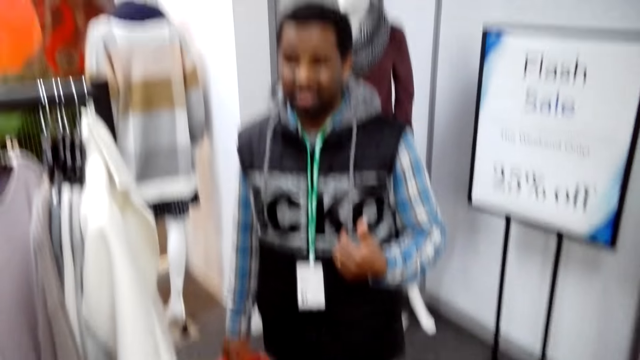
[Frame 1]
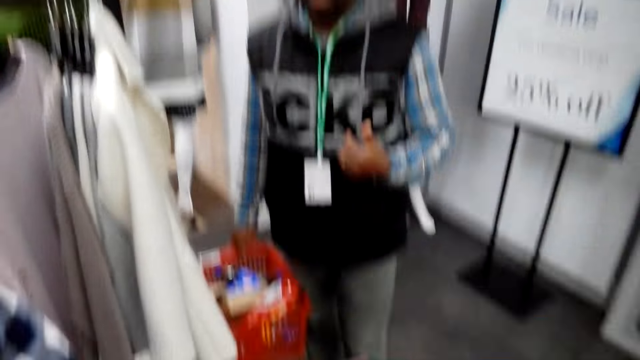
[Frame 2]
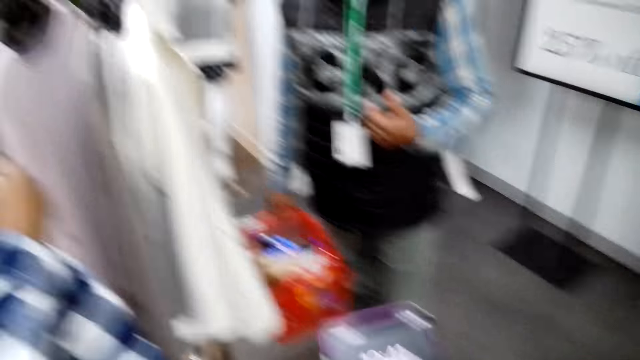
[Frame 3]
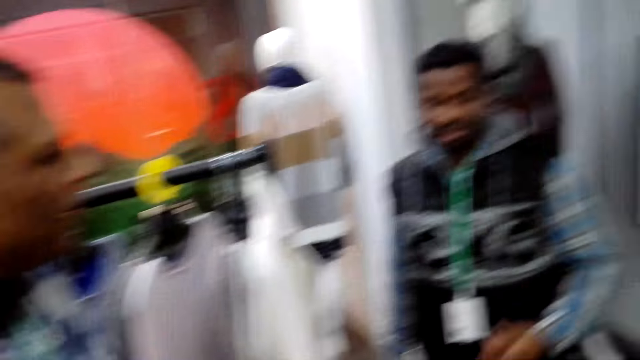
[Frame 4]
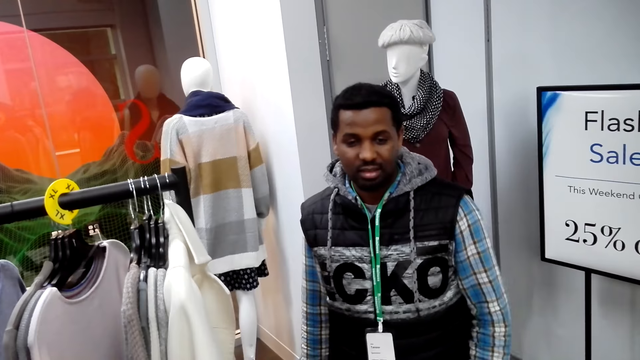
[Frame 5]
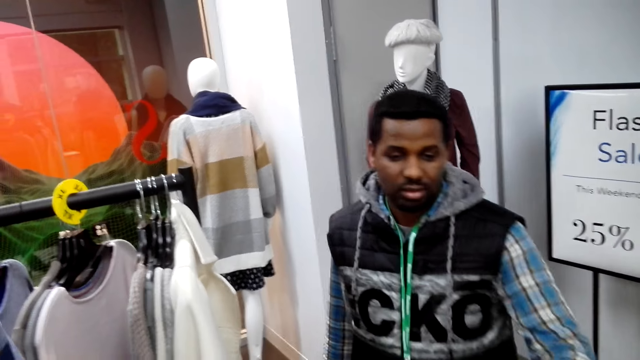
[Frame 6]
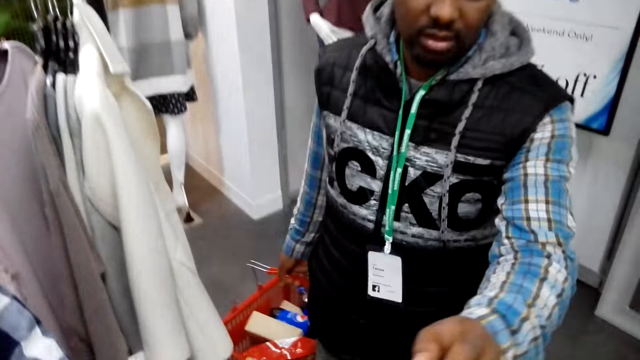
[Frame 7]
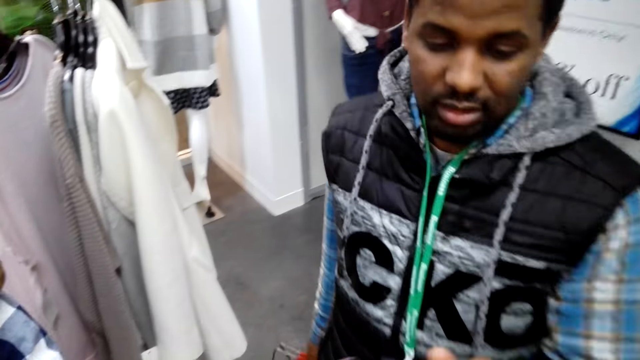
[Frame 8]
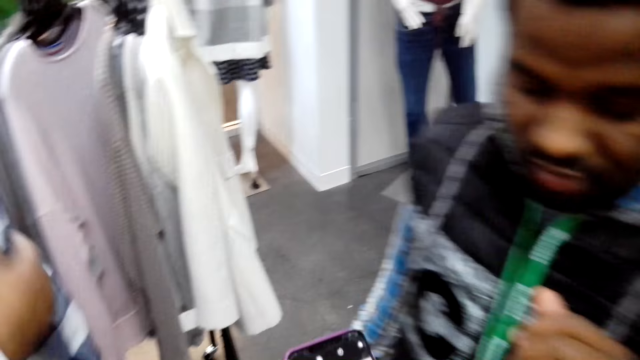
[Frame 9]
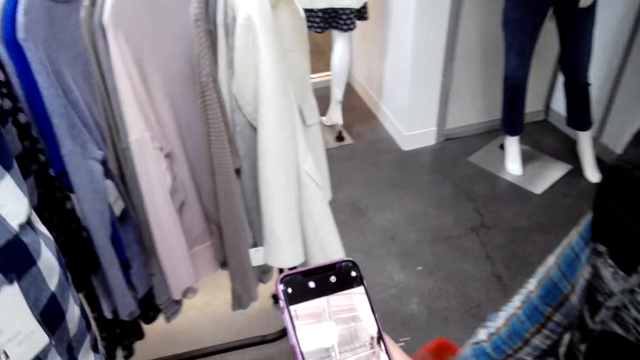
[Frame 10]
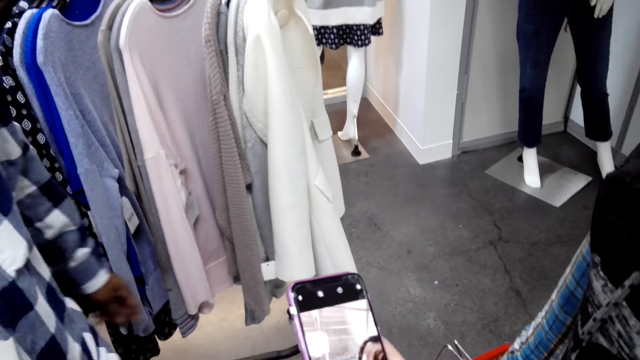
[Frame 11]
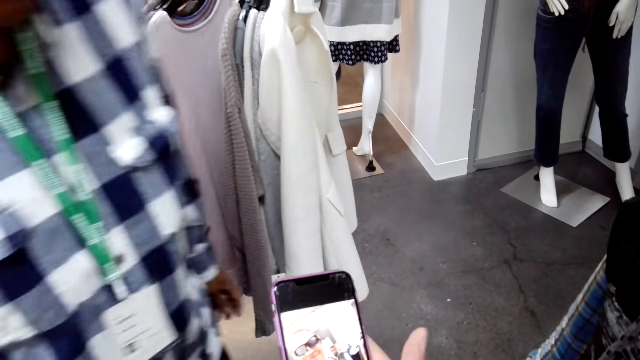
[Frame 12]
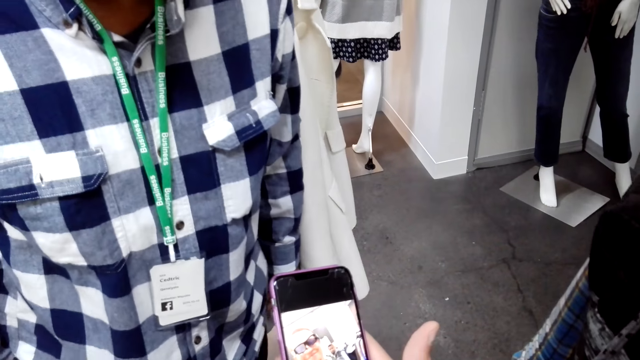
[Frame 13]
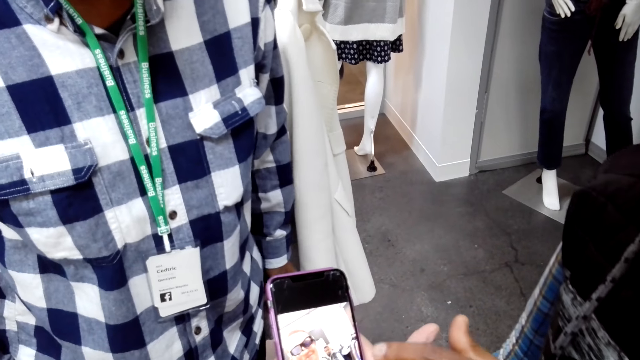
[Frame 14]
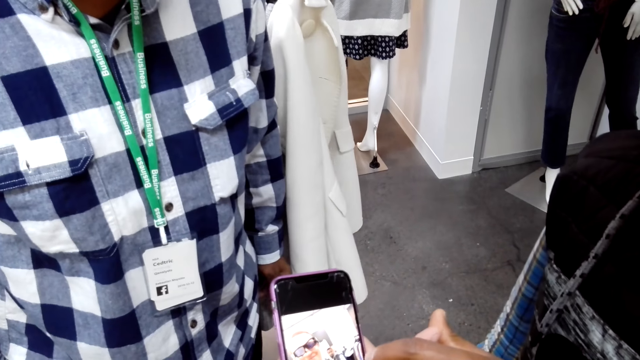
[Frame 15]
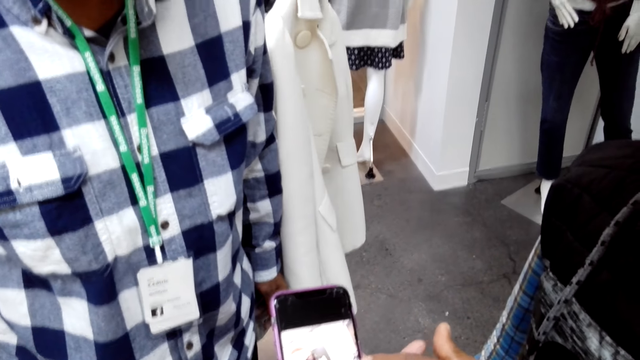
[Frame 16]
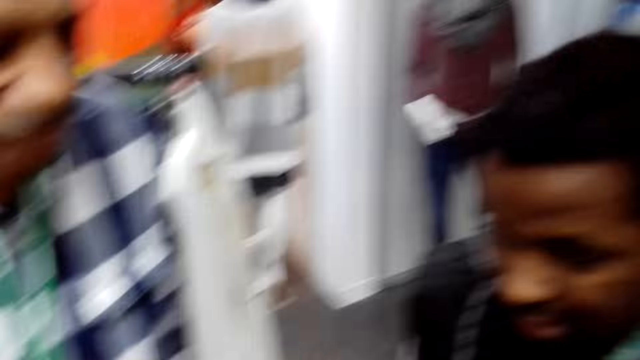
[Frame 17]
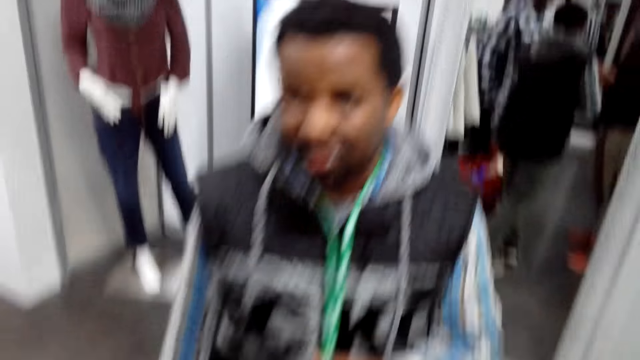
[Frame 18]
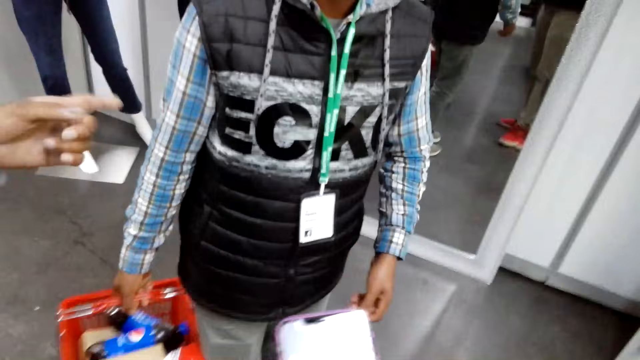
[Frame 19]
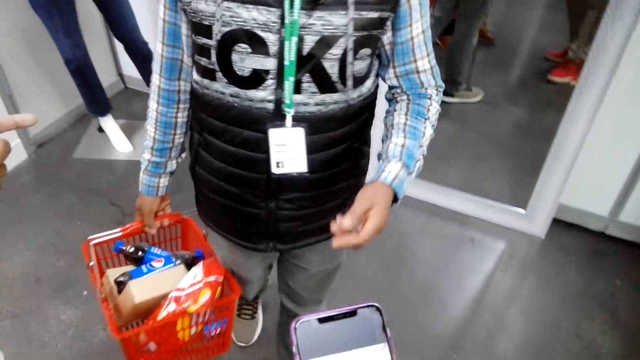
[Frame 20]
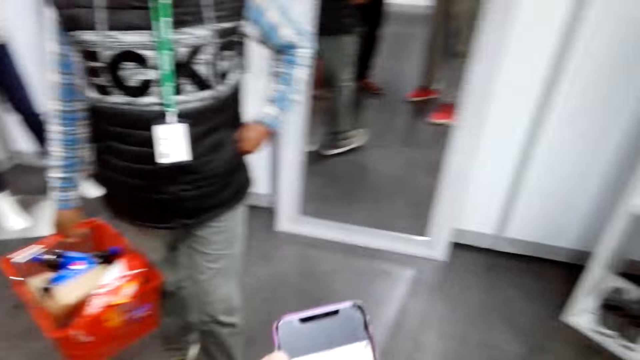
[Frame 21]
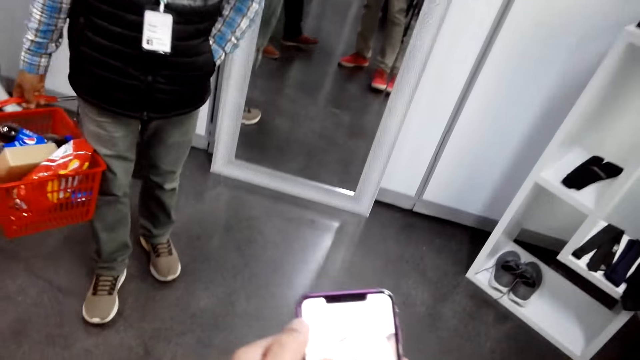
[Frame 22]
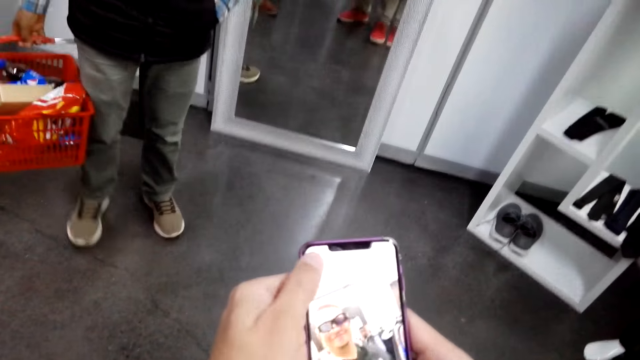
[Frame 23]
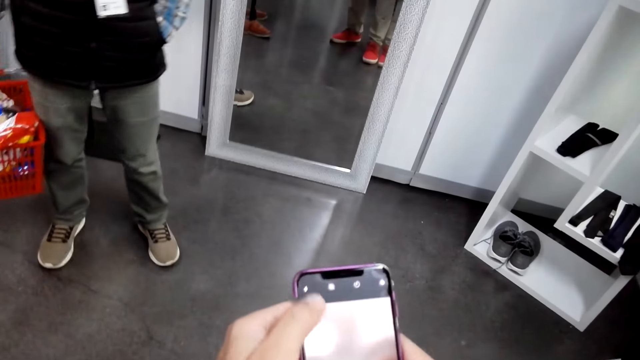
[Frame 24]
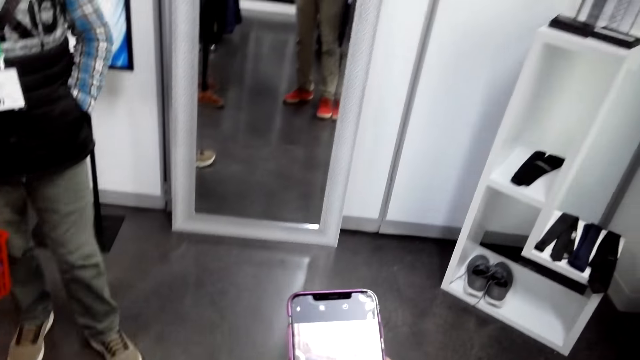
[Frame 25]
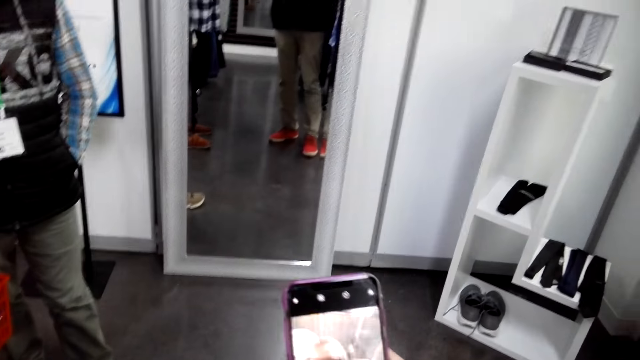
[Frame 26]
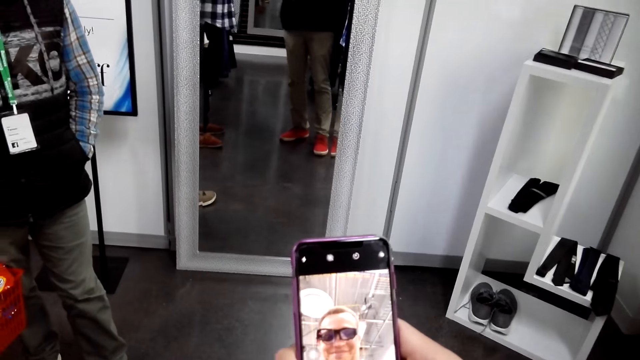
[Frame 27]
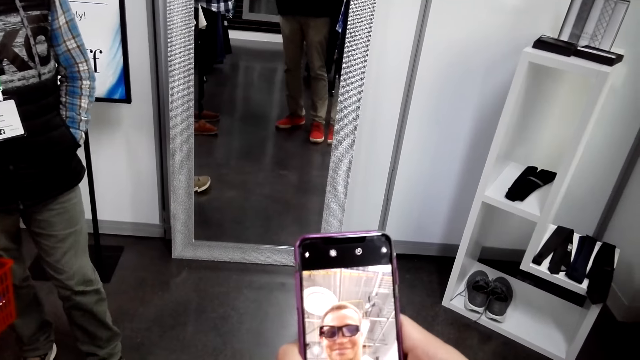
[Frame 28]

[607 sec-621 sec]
The camera wearer looks at the phone. He uses his mobile phone. He interacts with a person and another person. He talks to a man. Another man points at the first man. The camera wearer dials the phone.

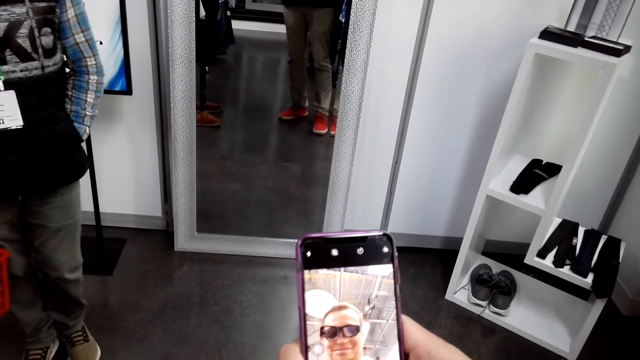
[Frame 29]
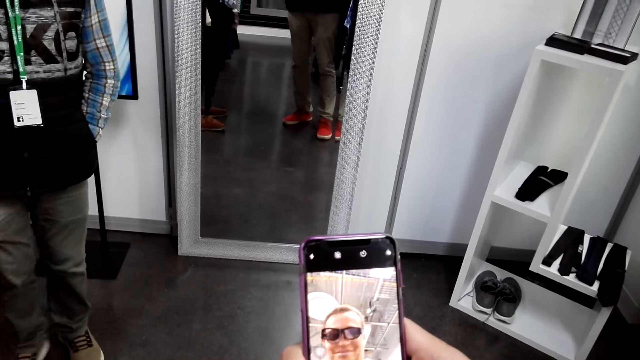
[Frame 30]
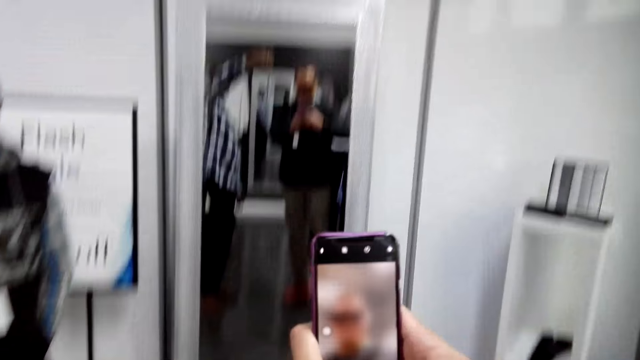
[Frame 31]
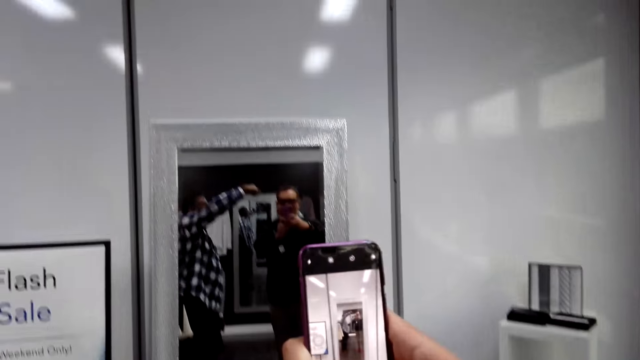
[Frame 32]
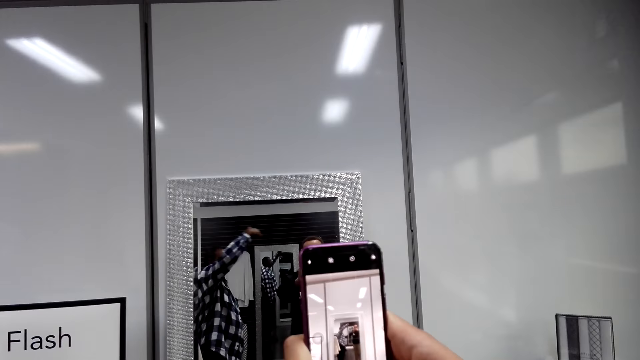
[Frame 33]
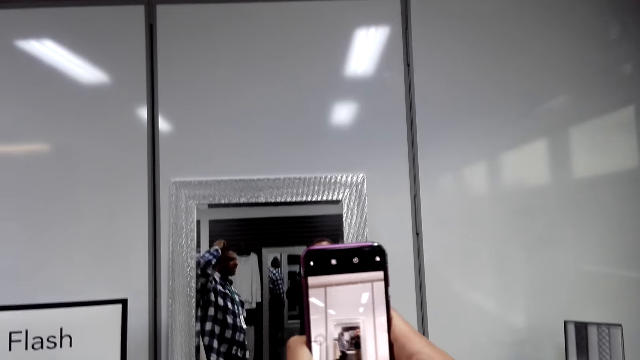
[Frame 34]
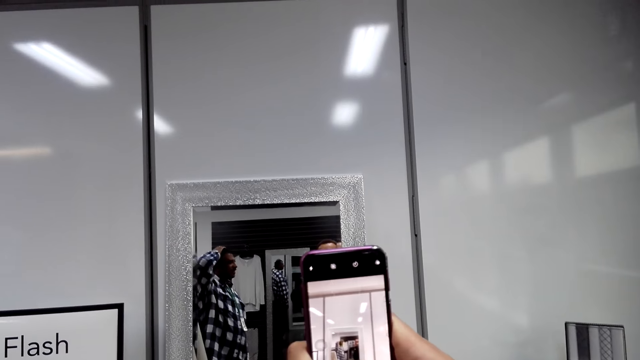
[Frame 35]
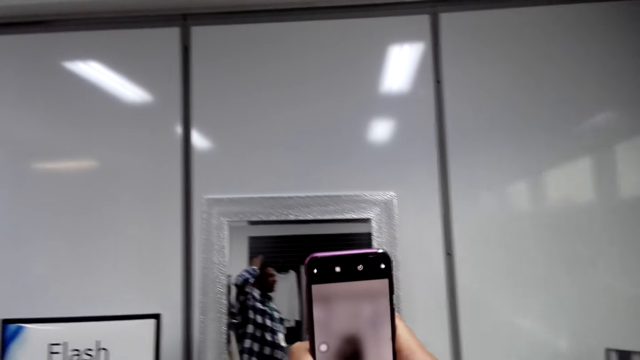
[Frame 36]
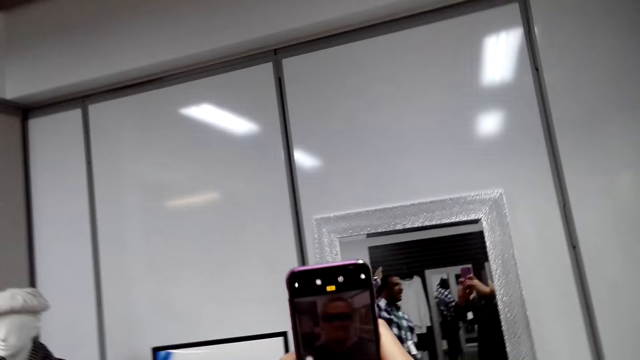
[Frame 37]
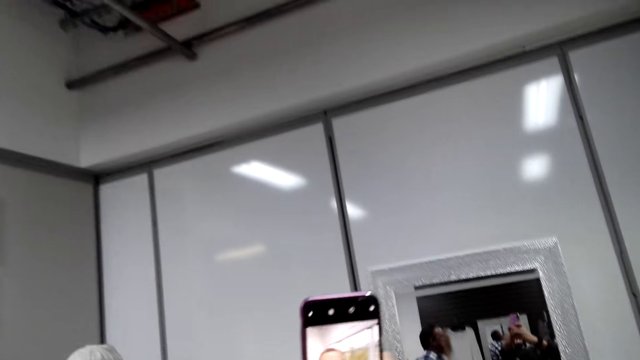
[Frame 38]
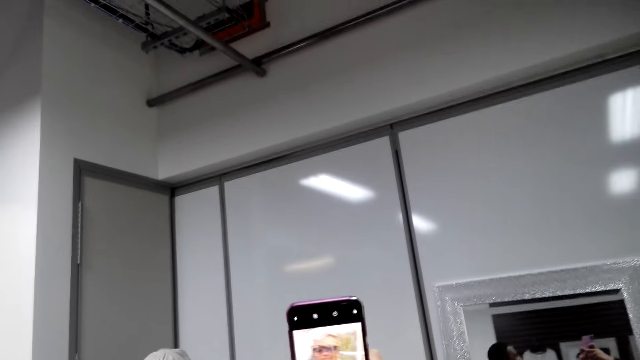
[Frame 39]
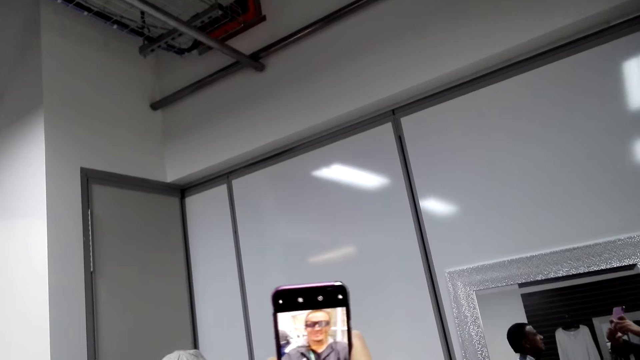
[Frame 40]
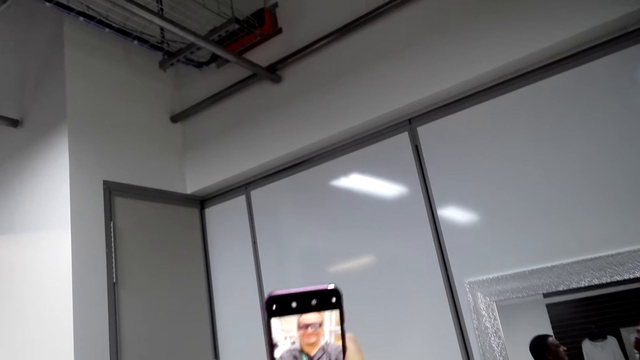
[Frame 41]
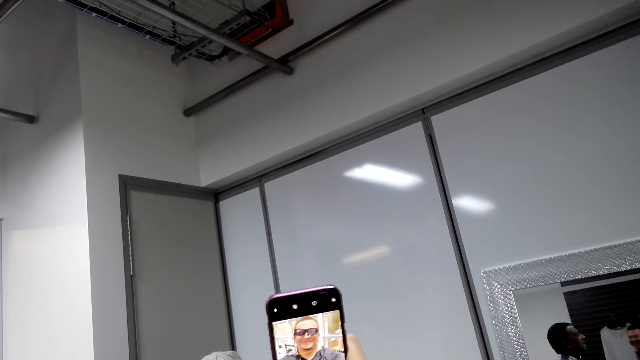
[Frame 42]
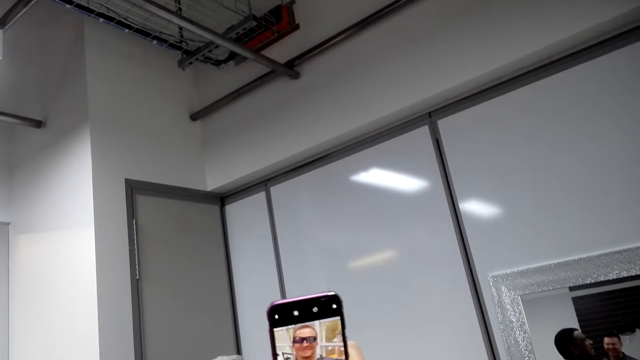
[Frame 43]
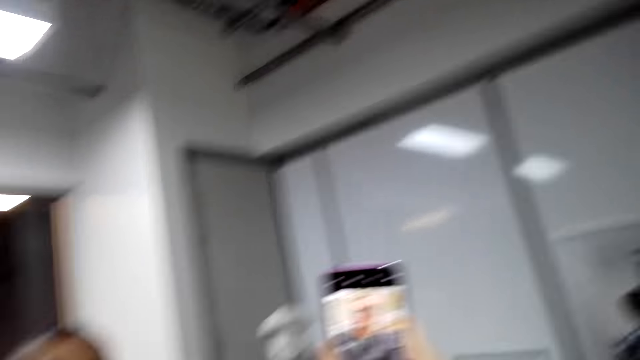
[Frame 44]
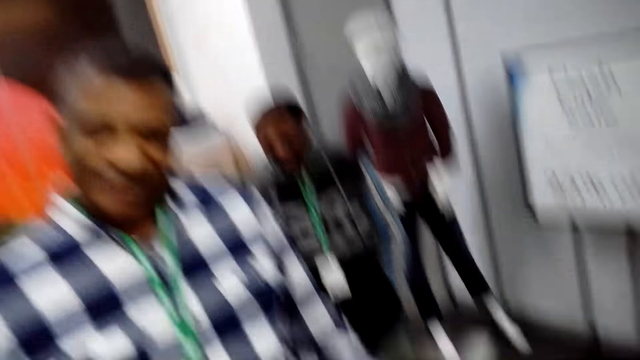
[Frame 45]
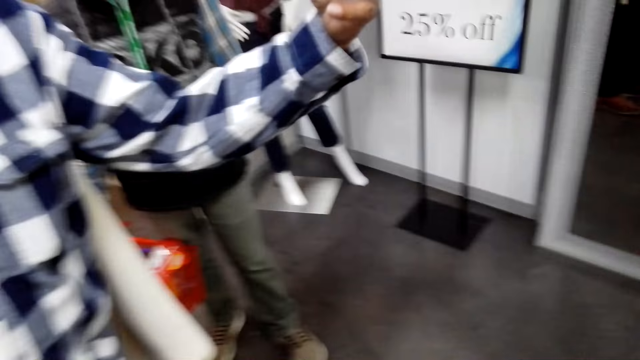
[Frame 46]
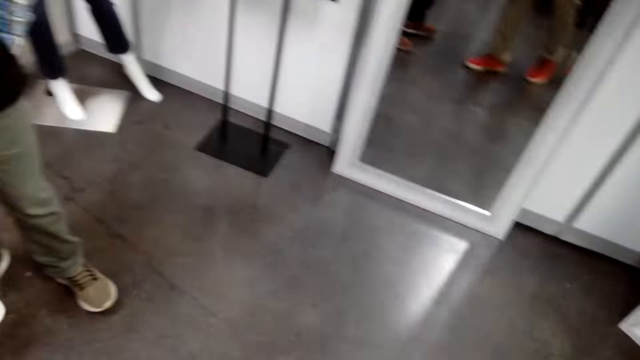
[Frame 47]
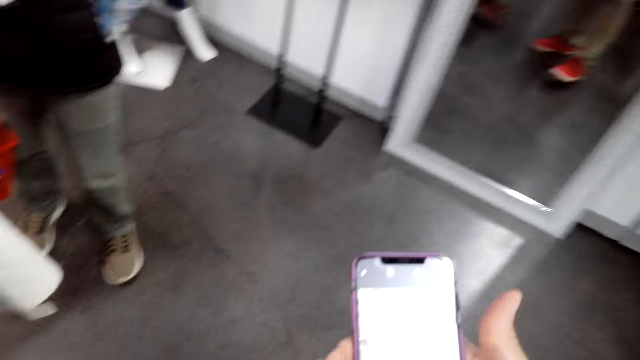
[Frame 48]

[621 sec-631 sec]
The camera wearer takes a selfie. He takes a selfie. He interacts with a man. The man gestures with his hand. The camera wearer uses his mobile phone.
